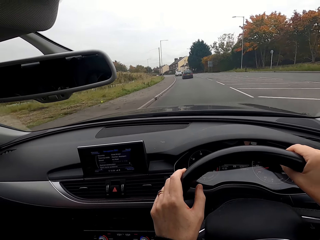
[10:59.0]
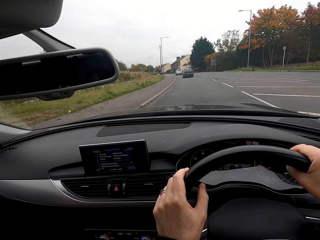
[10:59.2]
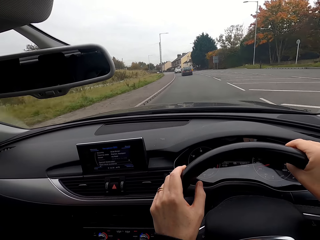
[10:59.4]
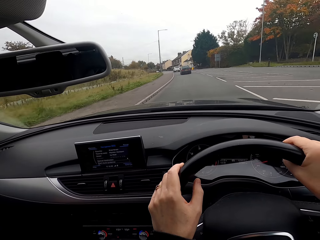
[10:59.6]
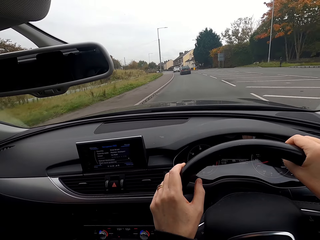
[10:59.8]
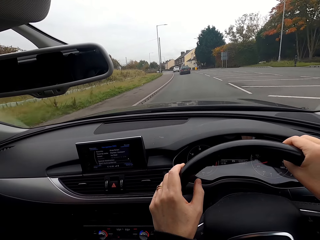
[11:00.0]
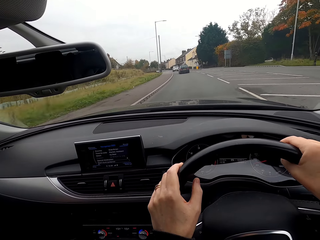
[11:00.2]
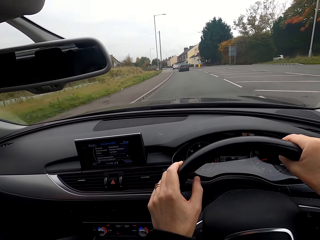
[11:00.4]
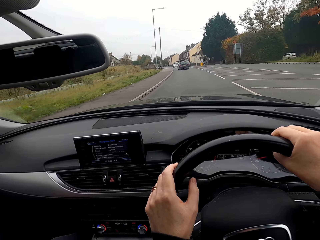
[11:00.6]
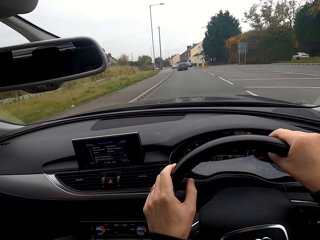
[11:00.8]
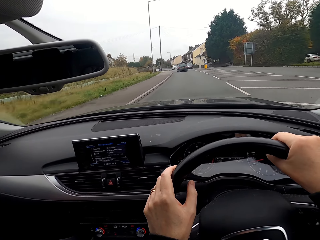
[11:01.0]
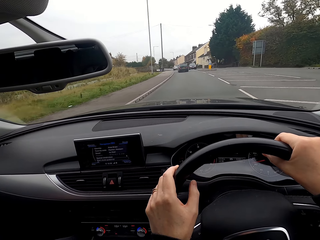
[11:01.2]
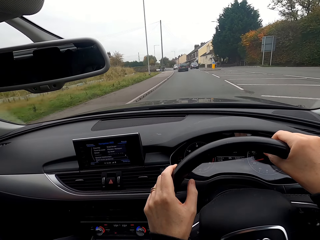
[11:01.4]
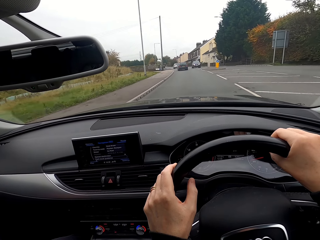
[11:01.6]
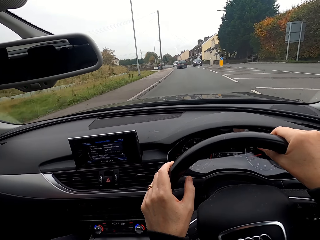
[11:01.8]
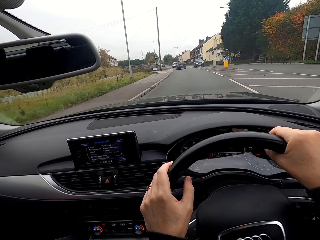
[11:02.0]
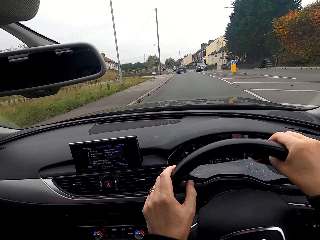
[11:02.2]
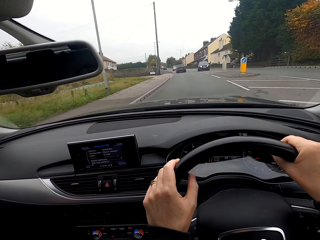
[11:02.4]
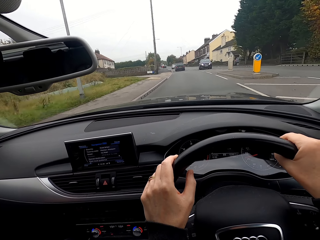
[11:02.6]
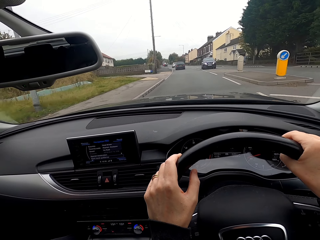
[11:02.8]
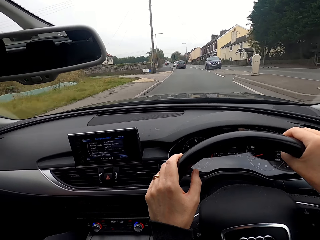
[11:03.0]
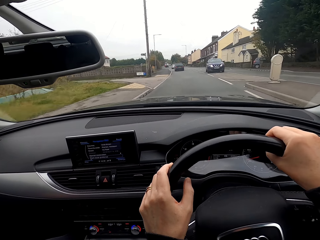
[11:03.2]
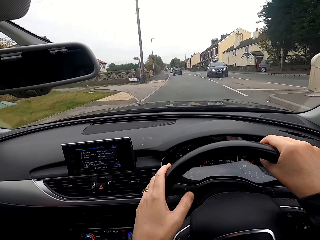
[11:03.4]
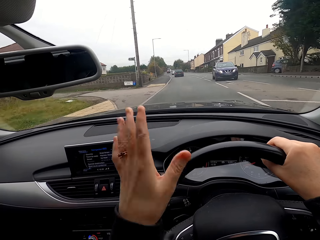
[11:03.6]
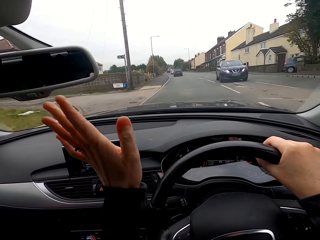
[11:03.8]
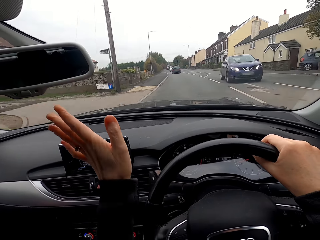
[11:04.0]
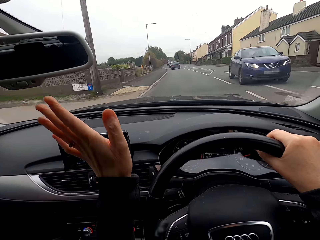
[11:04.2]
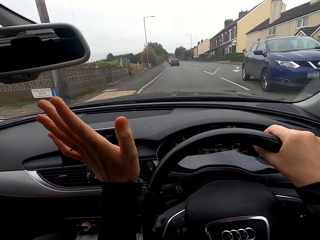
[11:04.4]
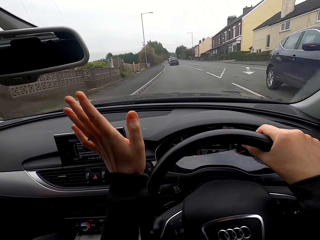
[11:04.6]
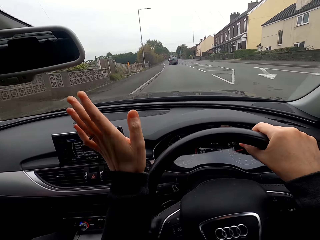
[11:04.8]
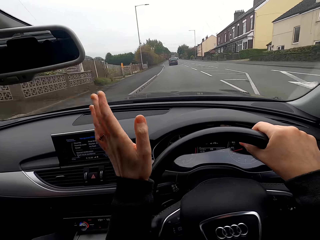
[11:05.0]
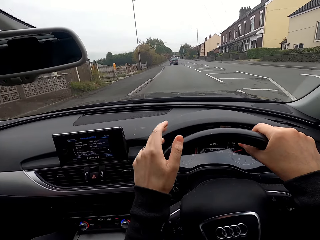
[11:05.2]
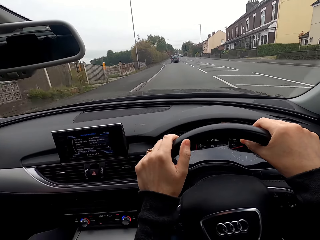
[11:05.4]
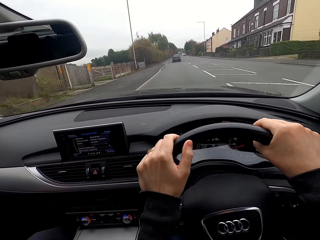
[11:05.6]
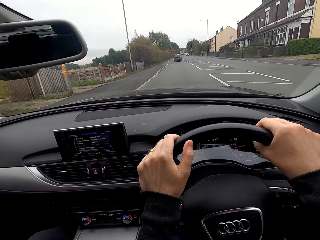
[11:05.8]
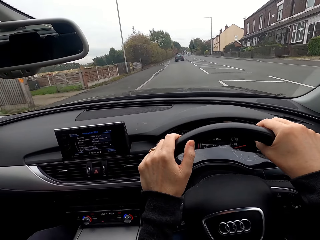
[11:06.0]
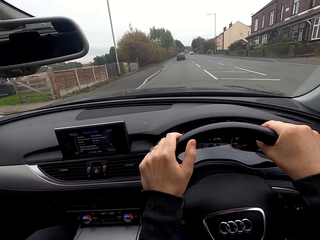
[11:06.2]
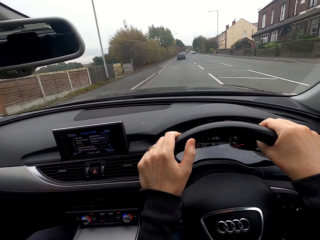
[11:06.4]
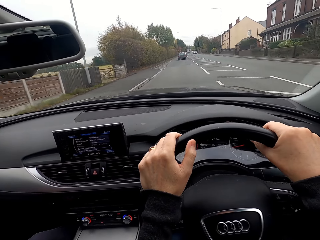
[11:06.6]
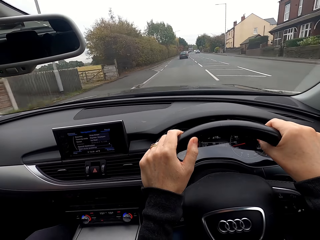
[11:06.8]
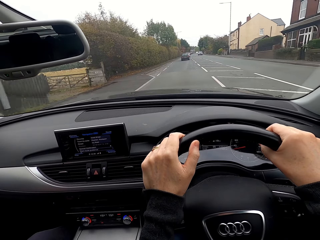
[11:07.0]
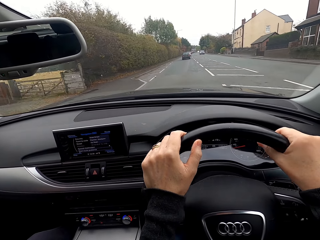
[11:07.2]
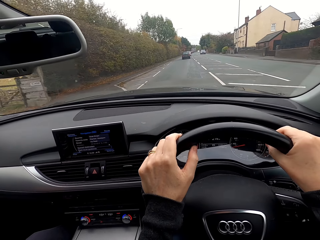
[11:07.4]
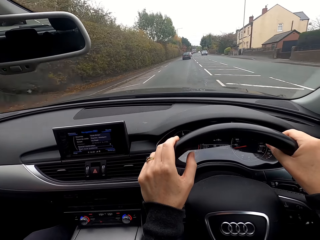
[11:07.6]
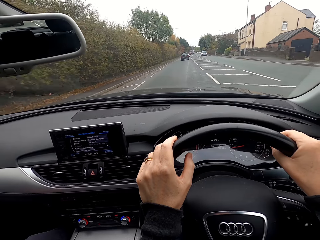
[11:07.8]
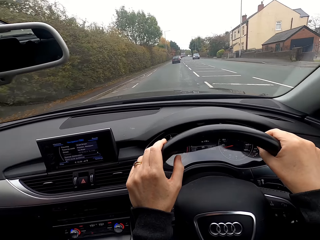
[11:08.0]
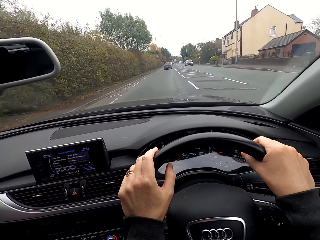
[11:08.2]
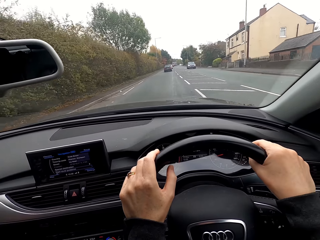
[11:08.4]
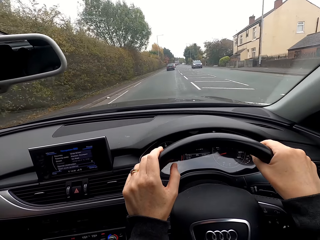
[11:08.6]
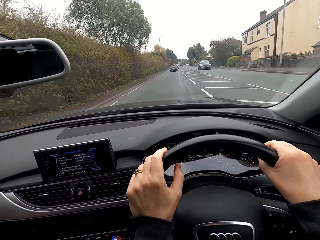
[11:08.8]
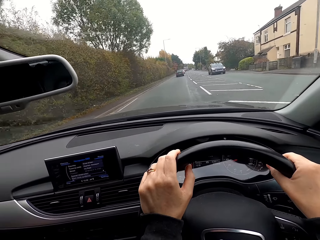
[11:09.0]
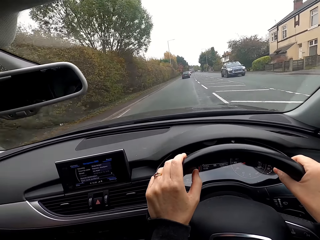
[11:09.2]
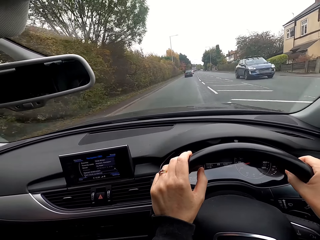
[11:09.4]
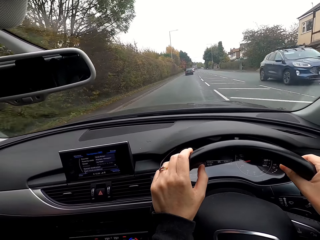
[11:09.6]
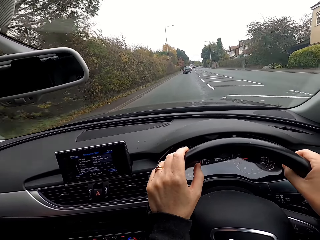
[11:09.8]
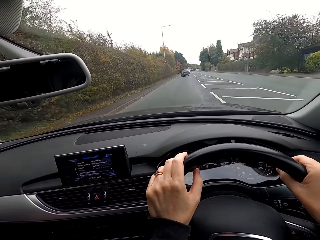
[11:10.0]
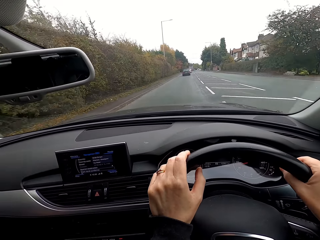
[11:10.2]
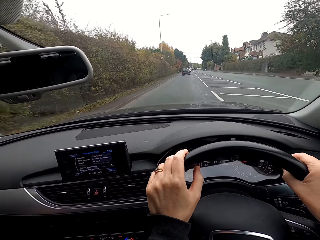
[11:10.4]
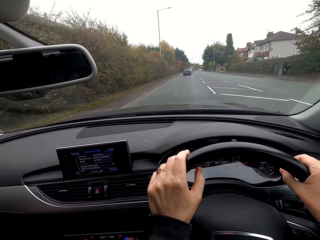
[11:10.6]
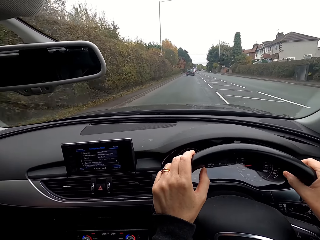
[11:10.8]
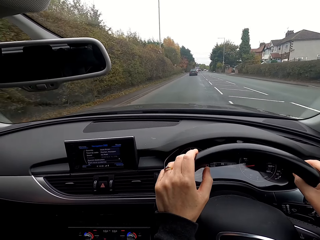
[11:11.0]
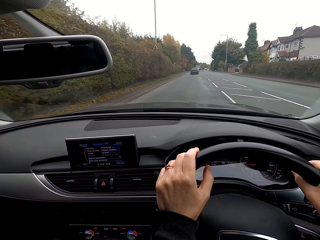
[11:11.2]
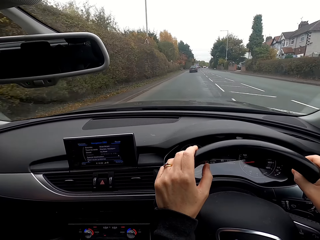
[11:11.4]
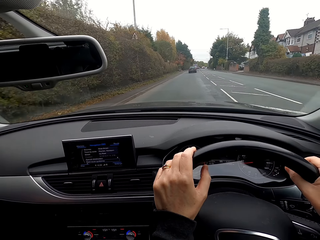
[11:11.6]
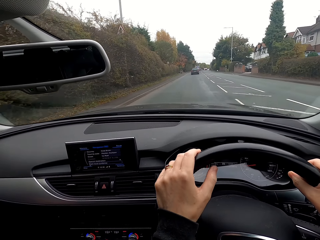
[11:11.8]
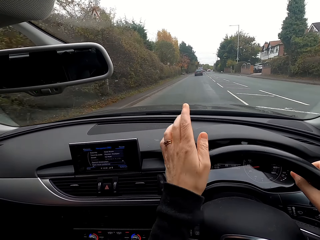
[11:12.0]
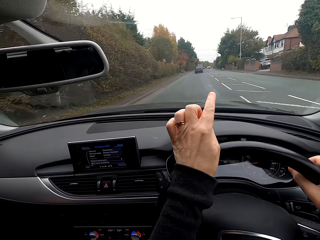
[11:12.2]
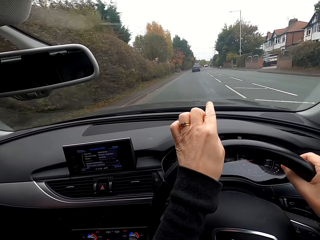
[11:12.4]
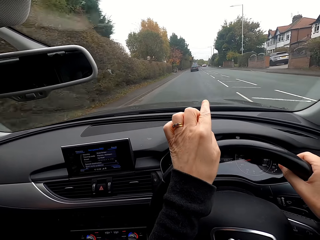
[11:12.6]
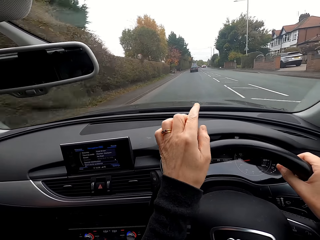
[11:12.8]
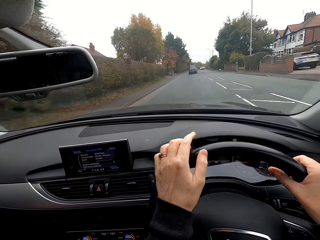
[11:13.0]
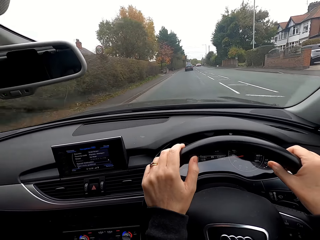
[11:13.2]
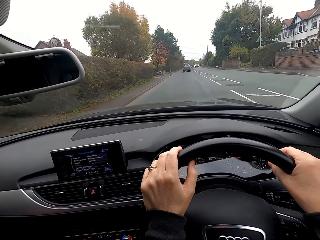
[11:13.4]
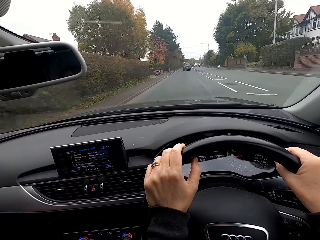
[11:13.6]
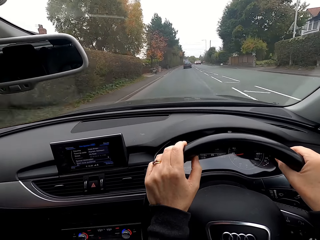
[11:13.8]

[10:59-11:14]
A black car drives past the camera wearer.

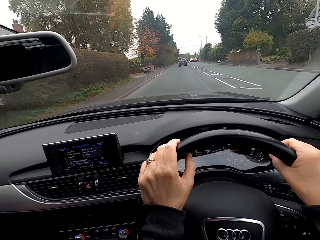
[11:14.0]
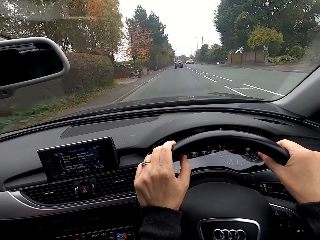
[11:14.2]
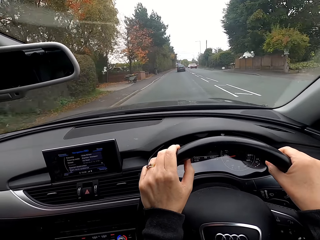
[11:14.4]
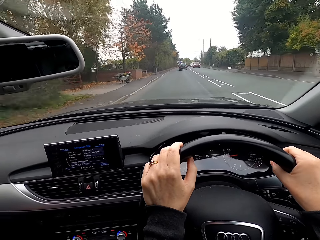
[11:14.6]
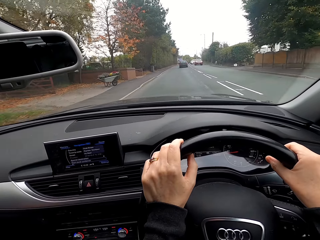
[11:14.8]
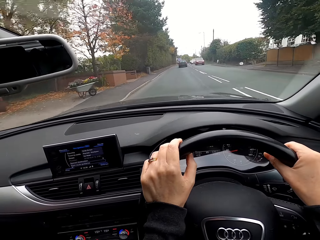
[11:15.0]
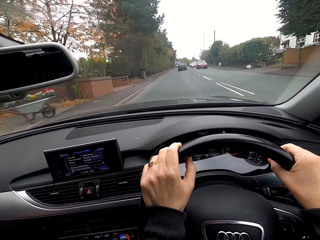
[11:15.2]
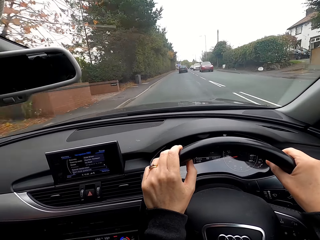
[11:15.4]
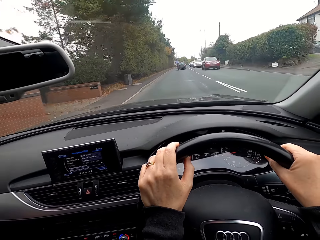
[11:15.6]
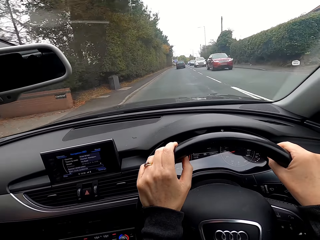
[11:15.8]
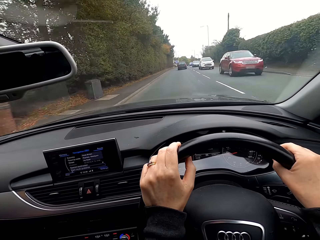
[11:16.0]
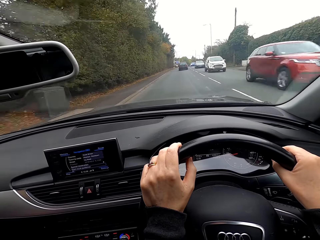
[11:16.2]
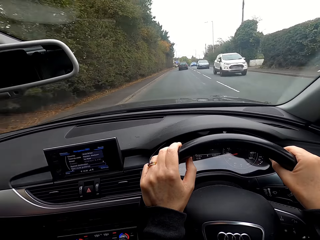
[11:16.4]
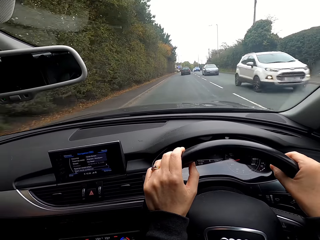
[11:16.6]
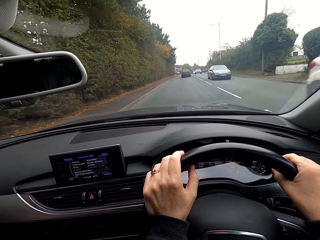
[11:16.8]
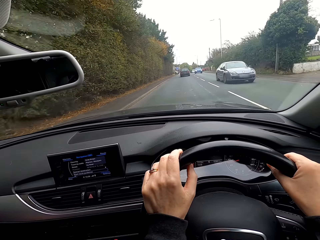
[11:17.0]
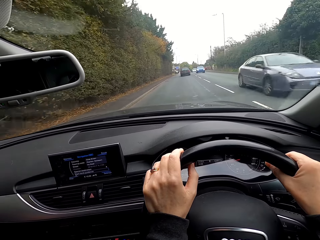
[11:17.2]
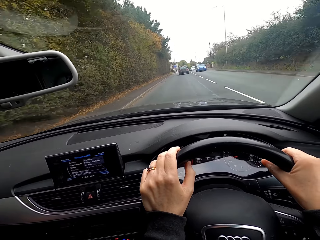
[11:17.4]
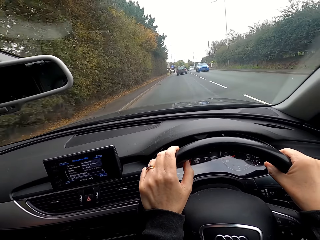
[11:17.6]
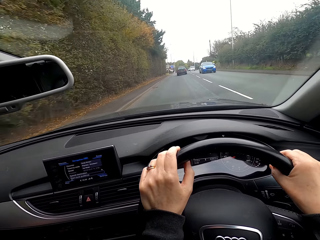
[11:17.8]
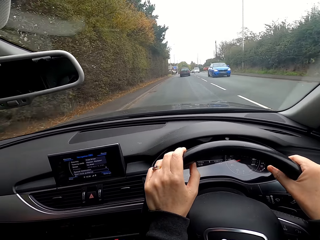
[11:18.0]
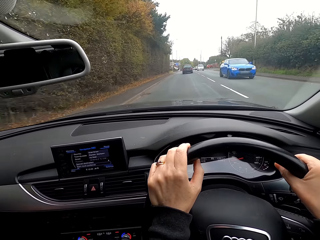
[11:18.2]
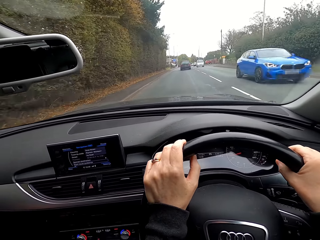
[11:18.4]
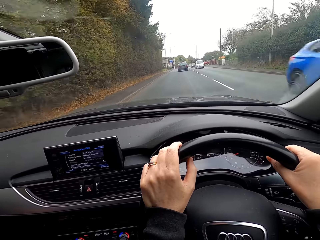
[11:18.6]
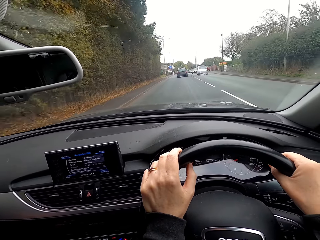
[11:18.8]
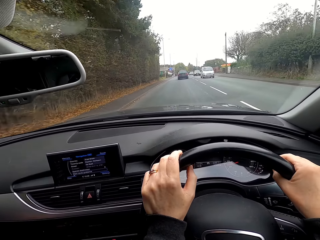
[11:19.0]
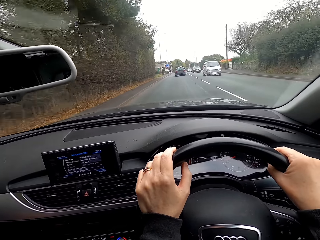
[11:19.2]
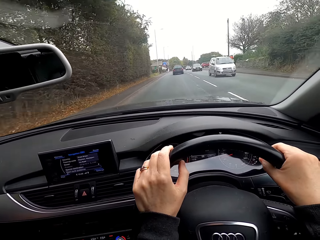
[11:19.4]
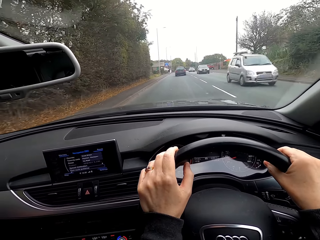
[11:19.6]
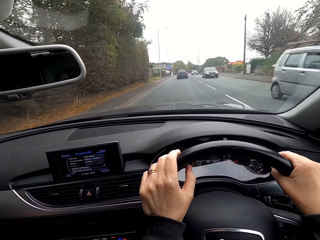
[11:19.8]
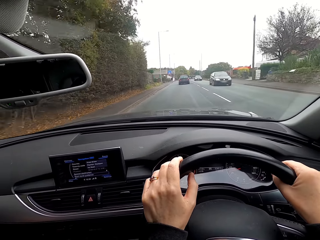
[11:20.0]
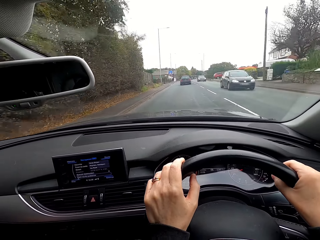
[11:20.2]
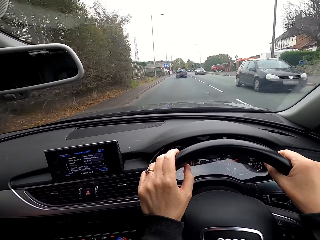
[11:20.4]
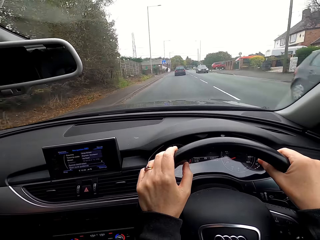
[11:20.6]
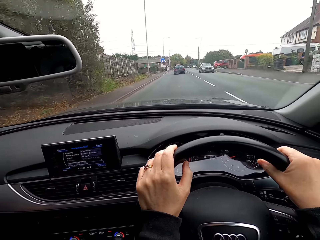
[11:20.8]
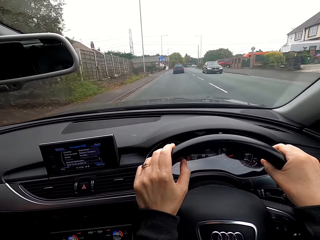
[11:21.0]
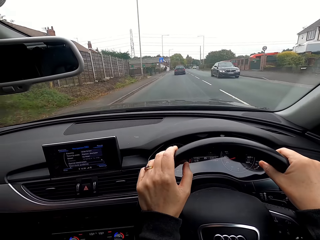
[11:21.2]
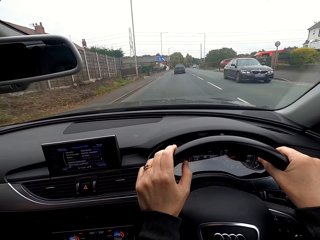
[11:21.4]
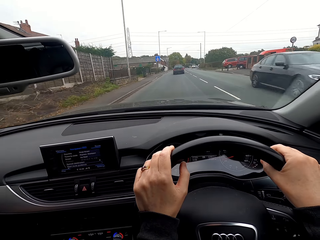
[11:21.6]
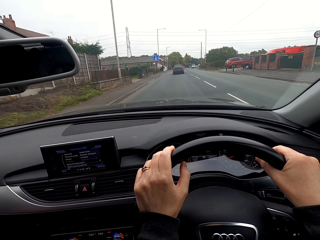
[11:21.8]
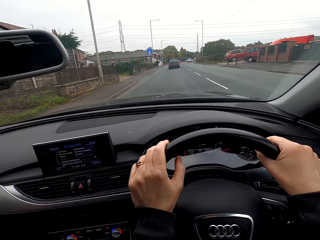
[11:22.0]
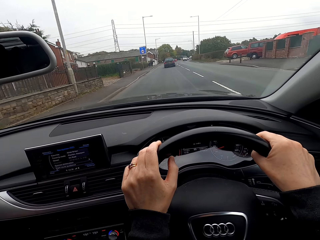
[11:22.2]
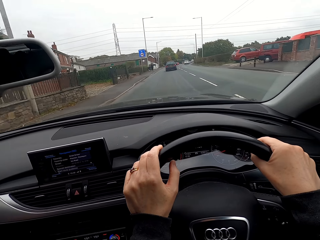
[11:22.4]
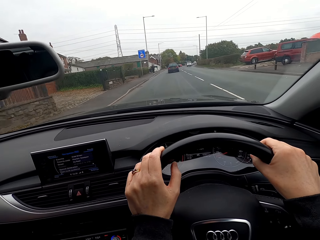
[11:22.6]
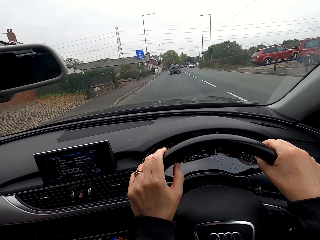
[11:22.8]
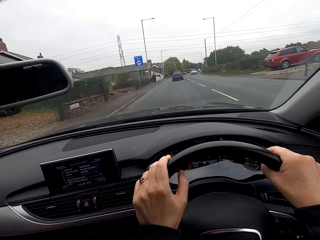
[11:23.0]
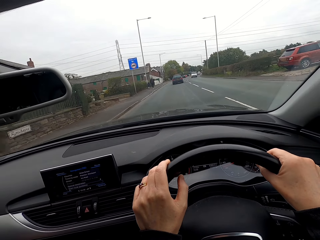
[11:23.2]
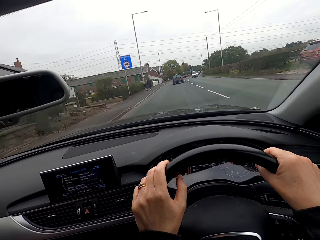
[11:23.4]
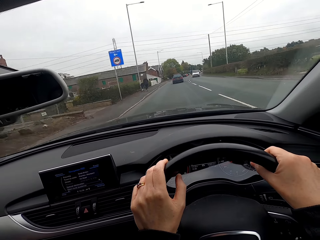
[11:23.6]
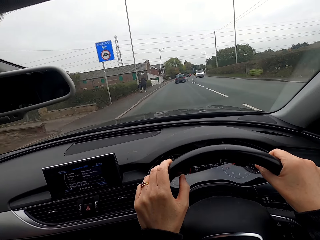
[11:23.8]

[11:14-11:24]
A red car drives past the camera wearer. A white car drives past them. A grey car drives past them. A blue car drives past them. An ash minivan drives past them. A black car drives past them. A black car drives past them again.
